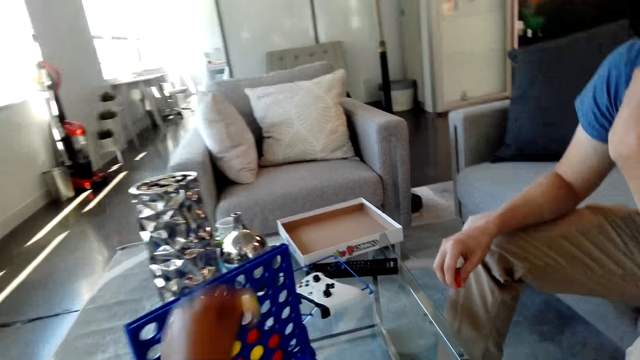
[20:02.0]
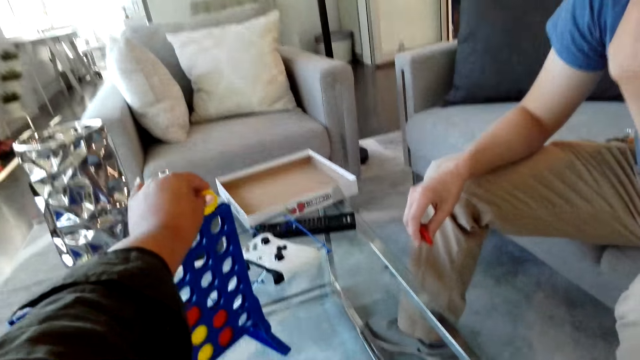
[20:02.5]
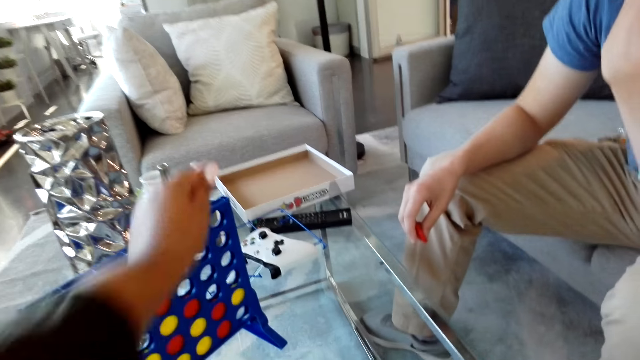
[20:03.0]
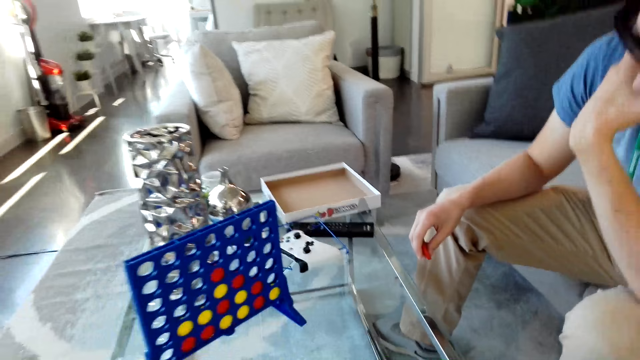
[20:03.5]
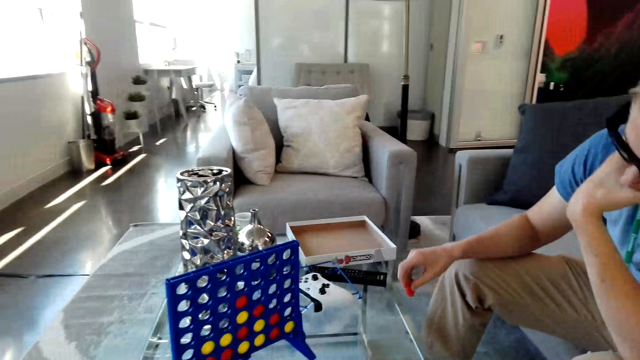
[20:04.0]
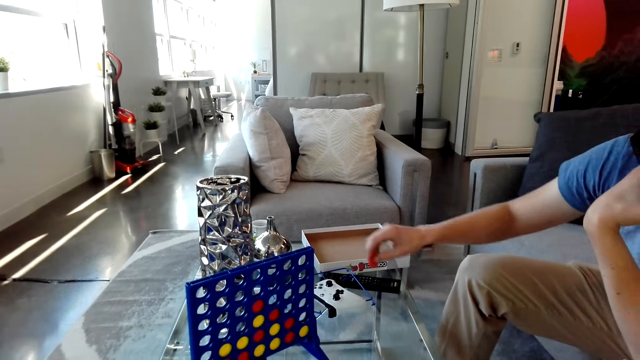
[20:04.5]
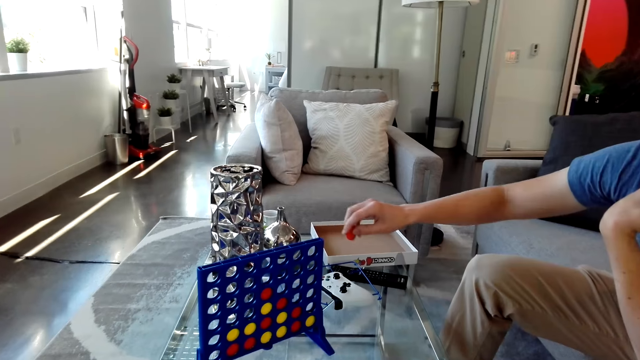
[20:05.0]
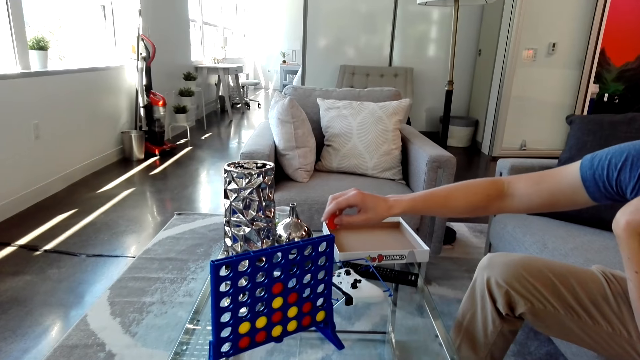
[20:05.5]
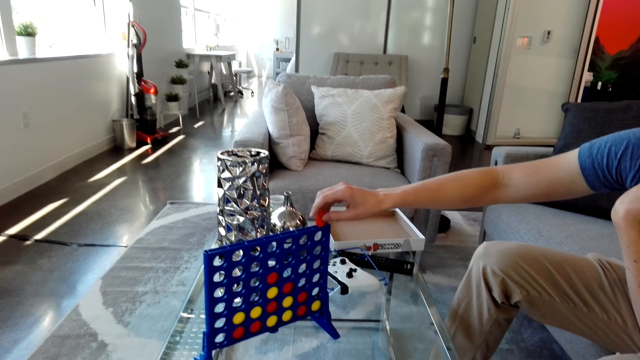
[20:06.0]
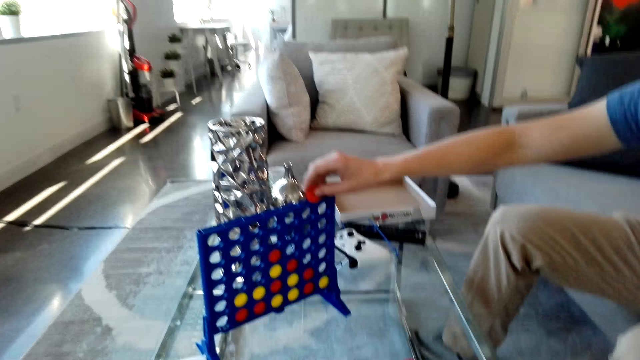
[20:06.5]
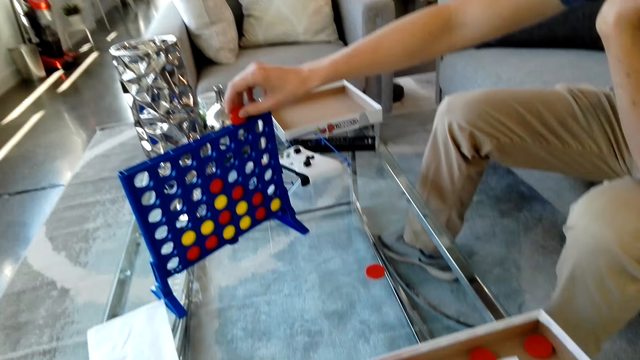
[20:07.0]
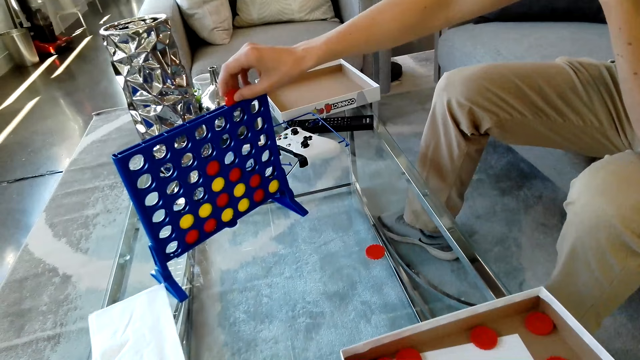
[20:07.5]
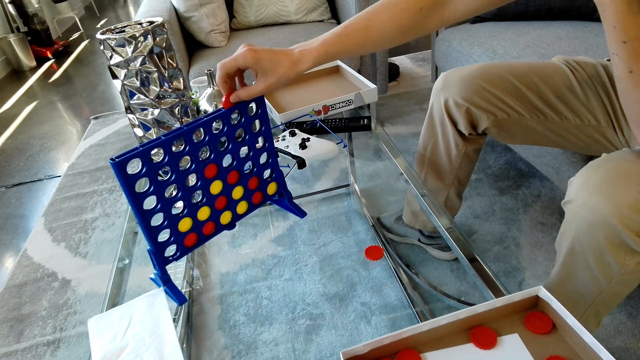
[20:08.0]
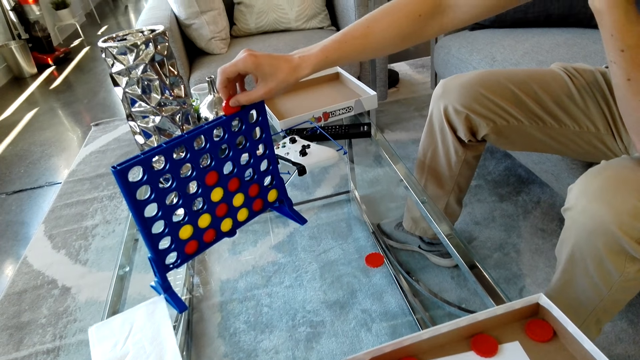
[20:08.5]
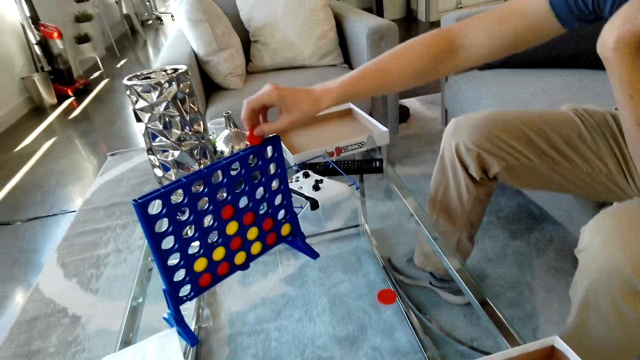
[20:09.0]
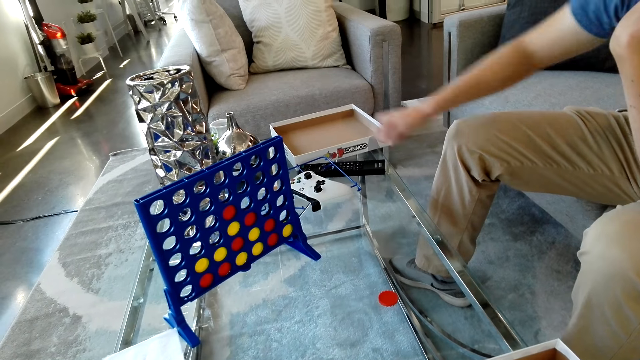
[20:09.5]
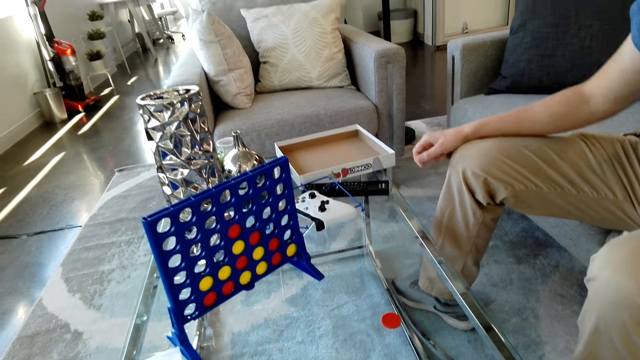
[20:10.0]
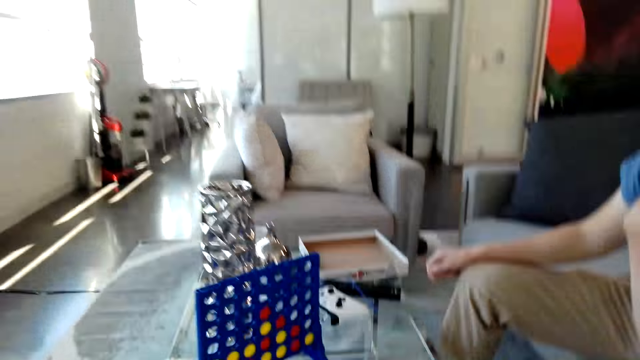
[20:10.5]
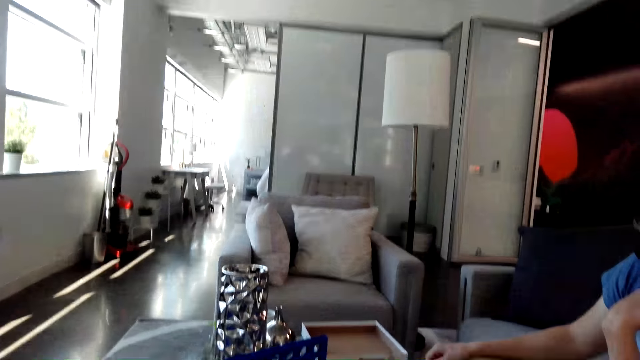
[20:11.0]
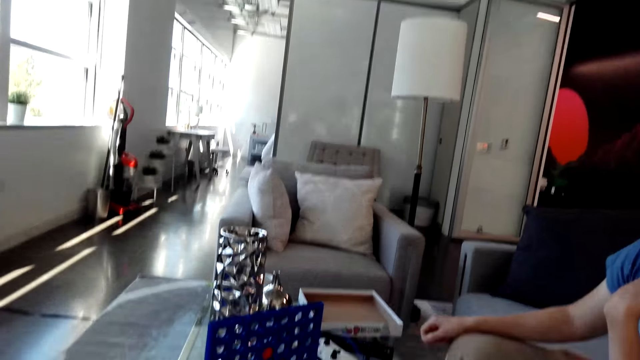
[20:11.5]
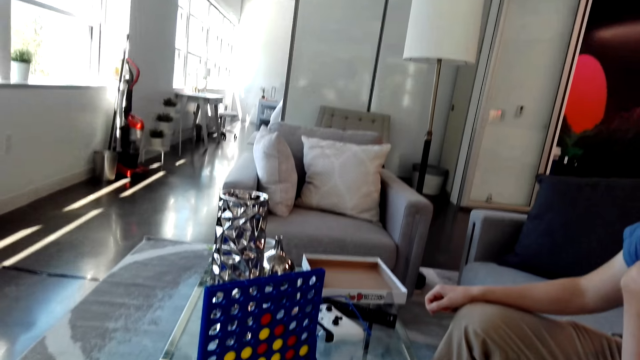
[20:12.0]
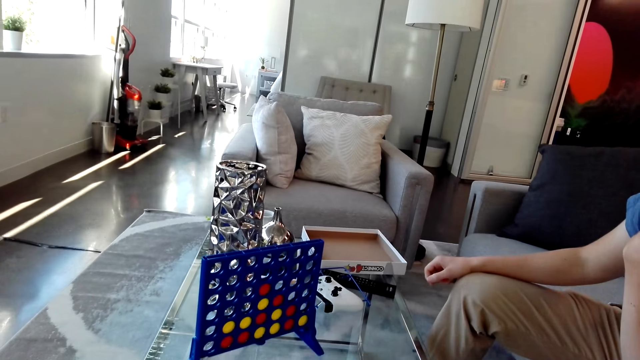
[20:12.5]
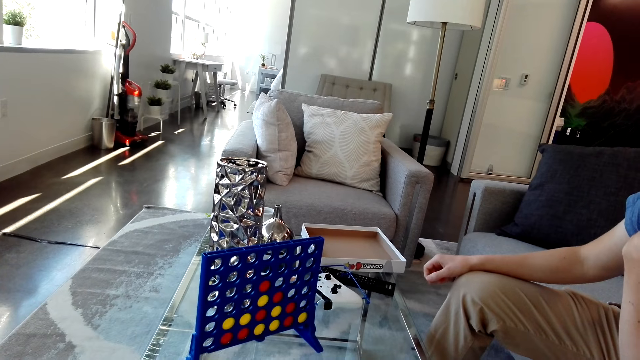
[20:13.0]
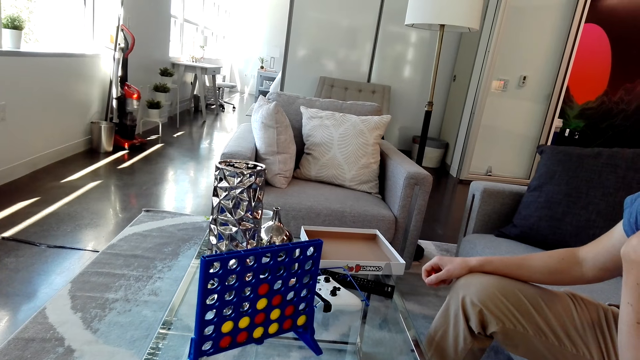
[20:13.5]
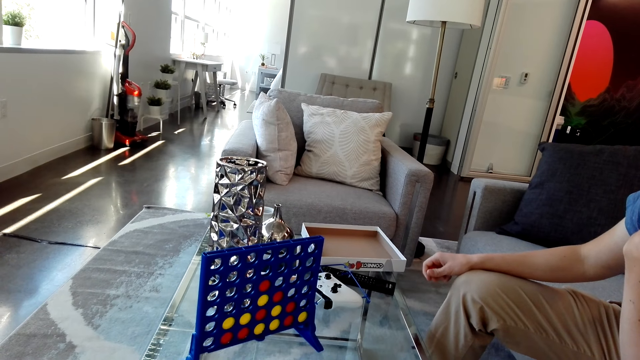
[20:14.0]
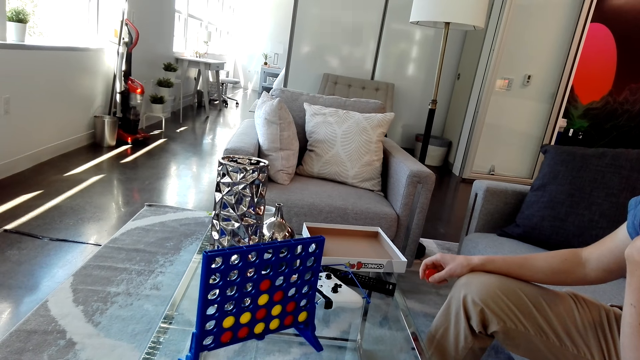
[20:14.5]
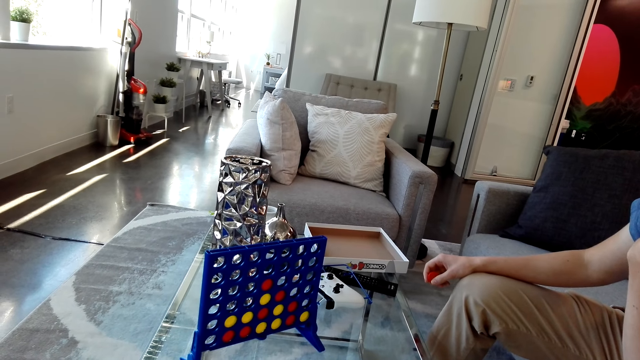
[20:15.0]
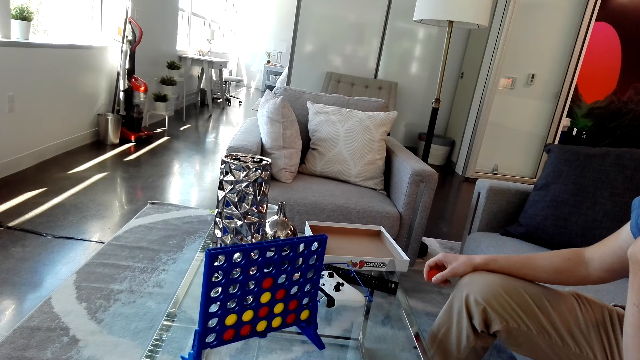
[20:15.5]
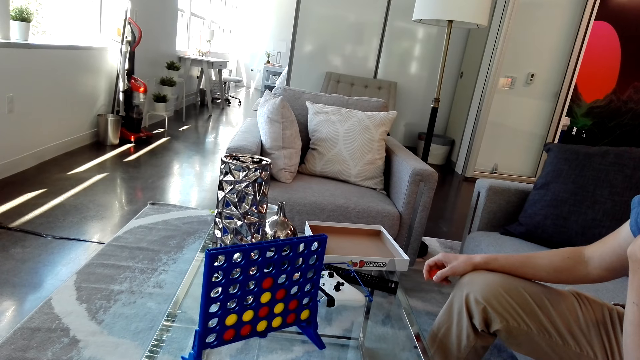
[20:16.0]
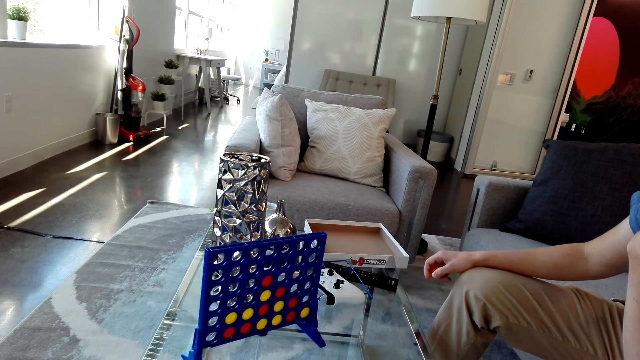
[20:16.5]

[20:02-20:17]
The camera wearer drops a yellow disc or bottle top in the grid or rack. A man drops the bottle top in the rack. The camera wearer looks at the grid on a table.

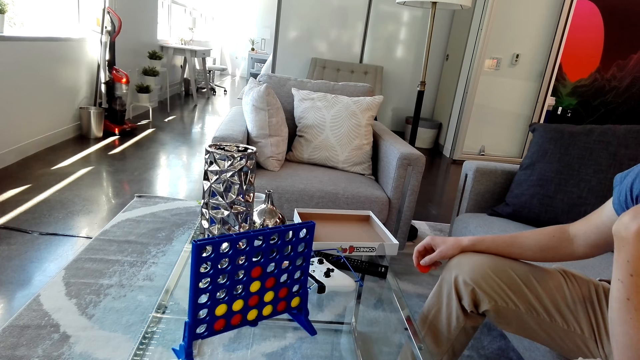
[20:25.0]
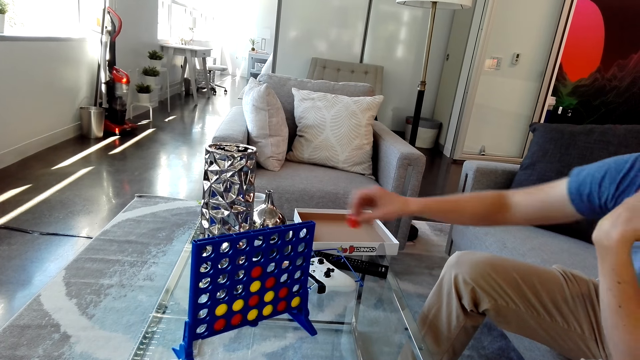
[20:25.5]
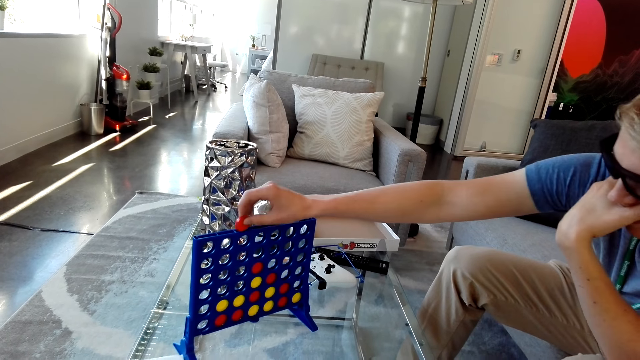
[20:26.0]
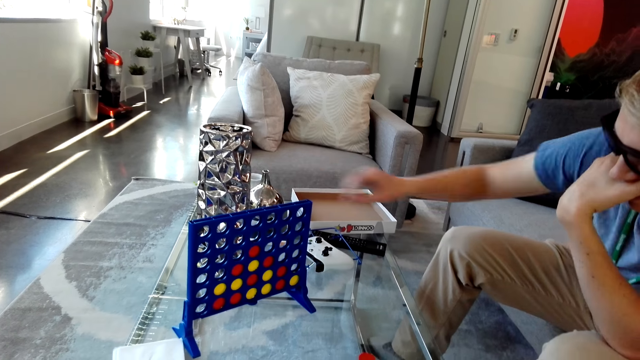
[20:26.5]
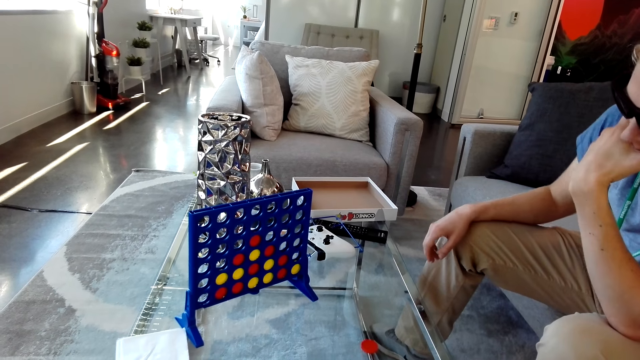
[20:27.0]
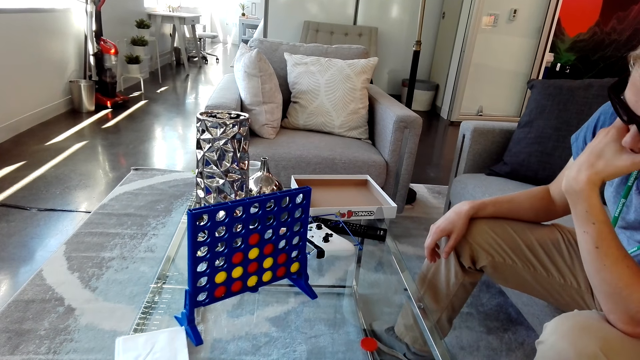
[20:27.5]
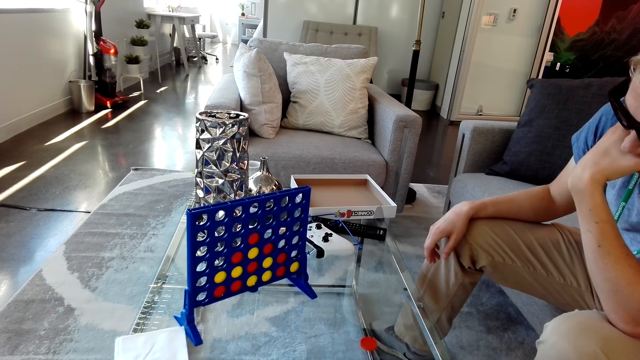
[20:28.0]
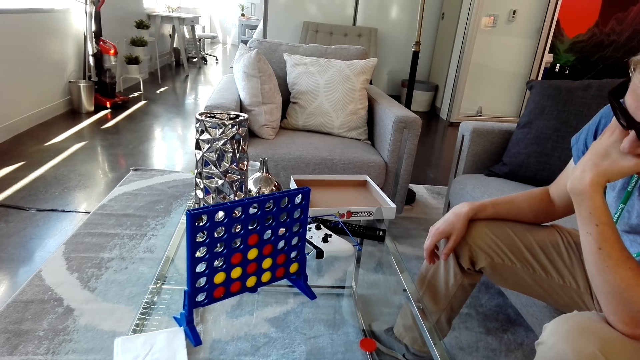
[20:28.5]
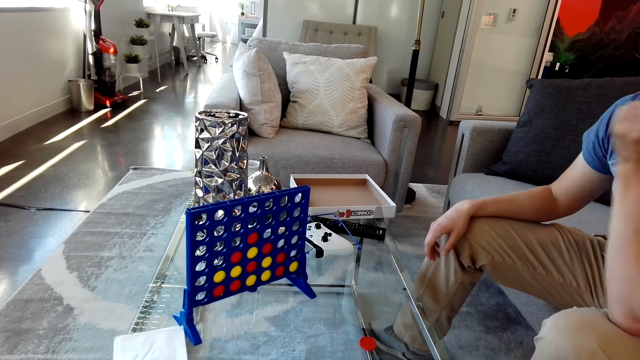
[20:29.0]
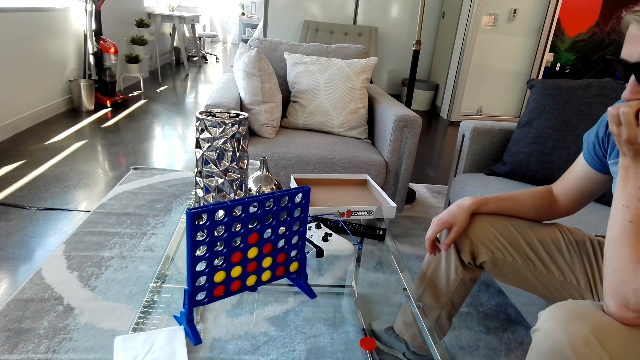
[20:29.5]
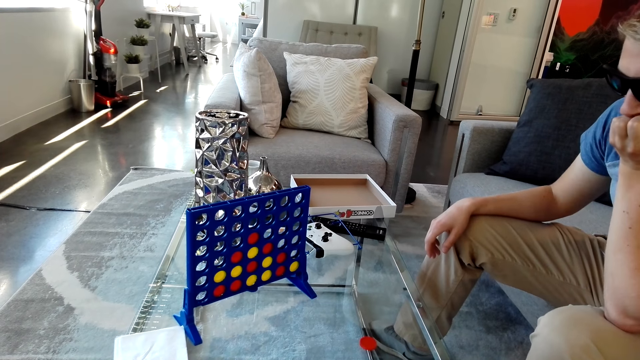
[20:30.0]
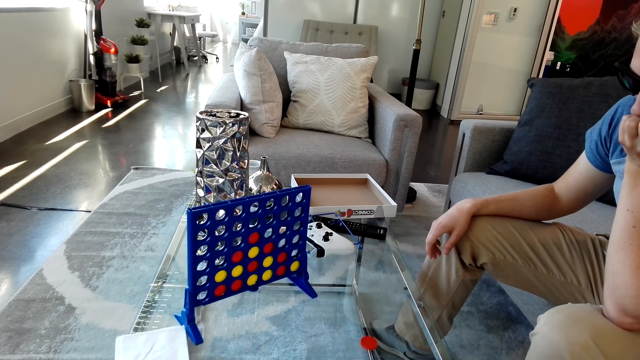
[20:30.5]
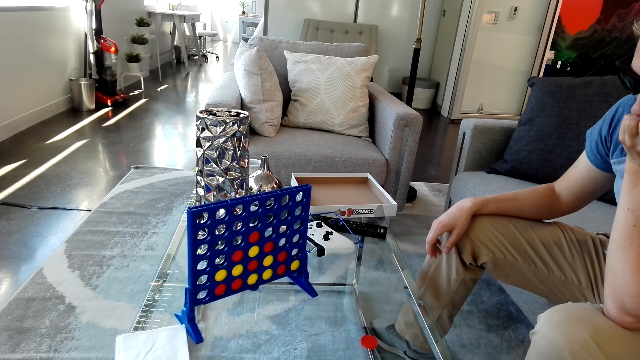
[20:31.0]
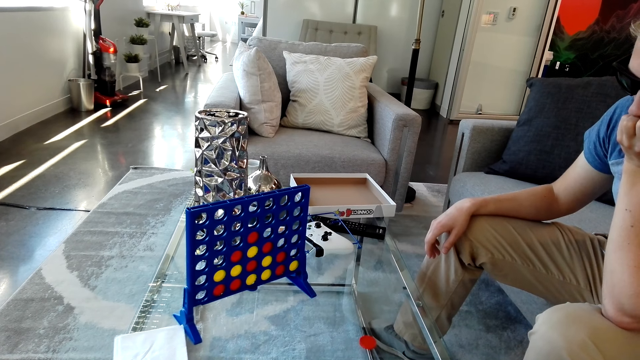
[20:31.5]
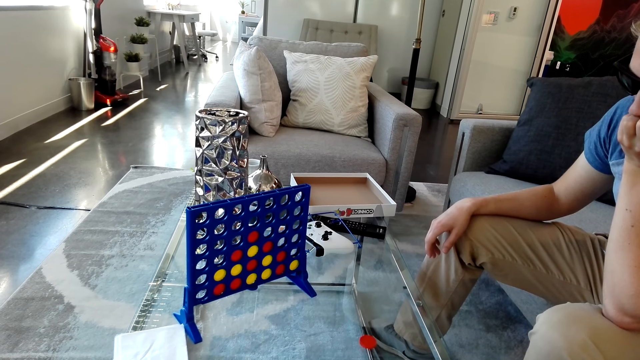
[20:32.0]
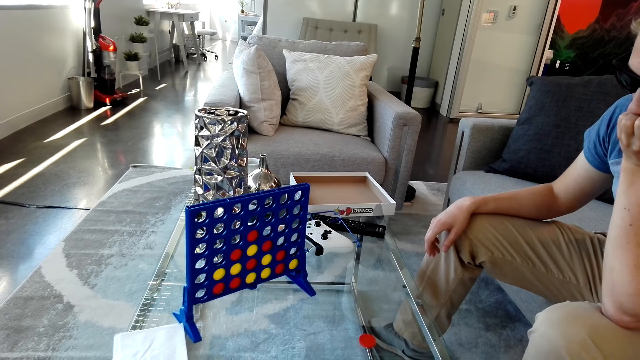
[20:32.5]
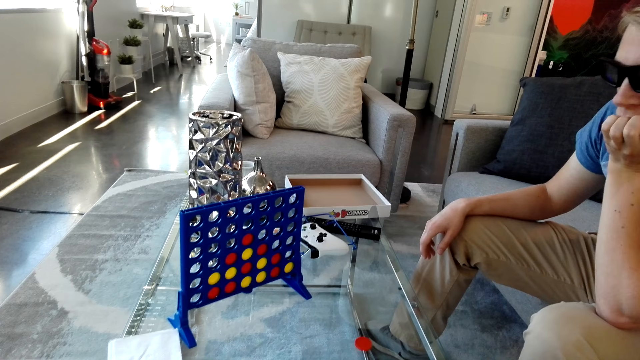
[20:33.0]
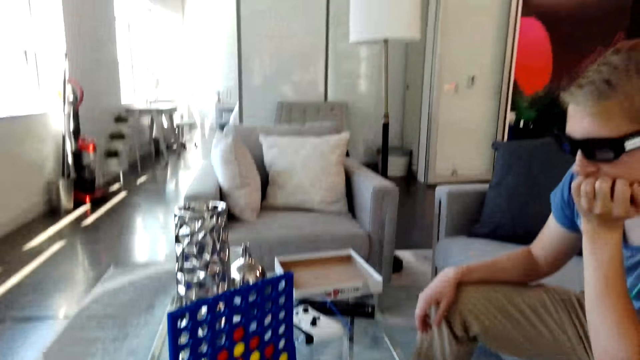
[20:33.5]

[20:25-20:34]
A man drops the bottle top in the rack. The man picks a red disc from the table. The camera wearer looks at the grid on a table.
